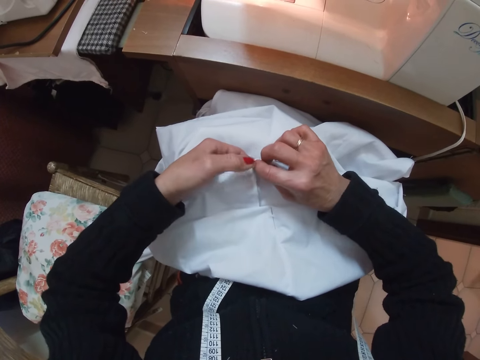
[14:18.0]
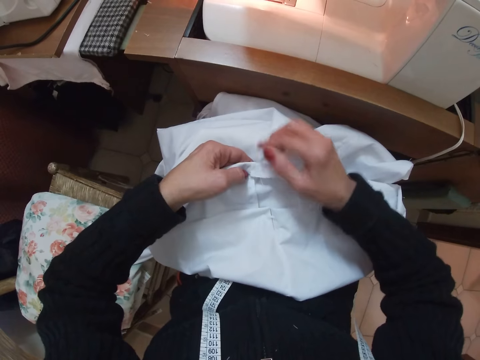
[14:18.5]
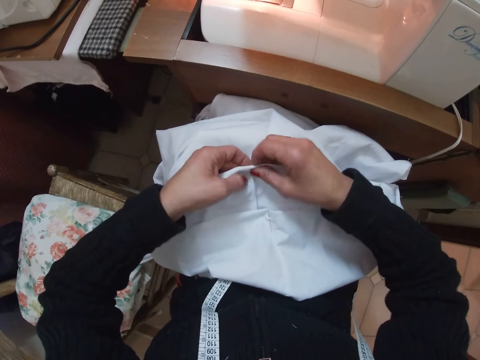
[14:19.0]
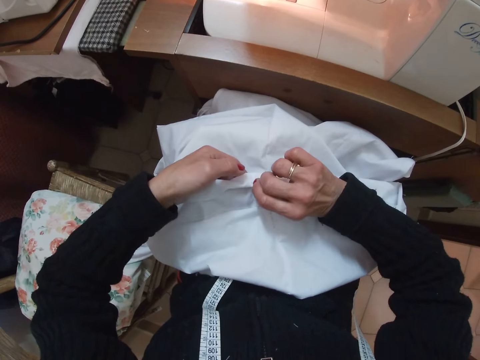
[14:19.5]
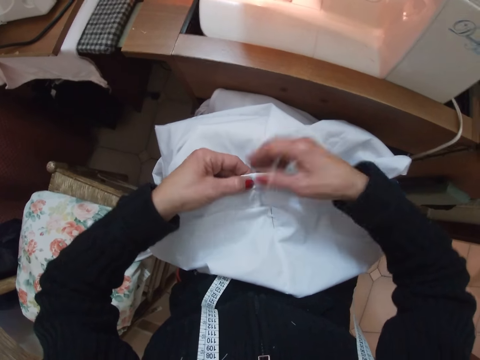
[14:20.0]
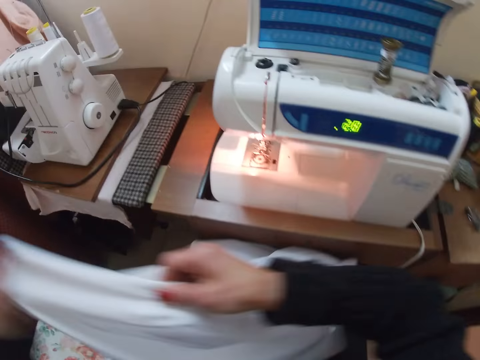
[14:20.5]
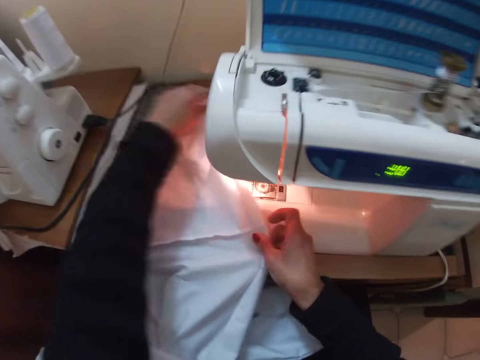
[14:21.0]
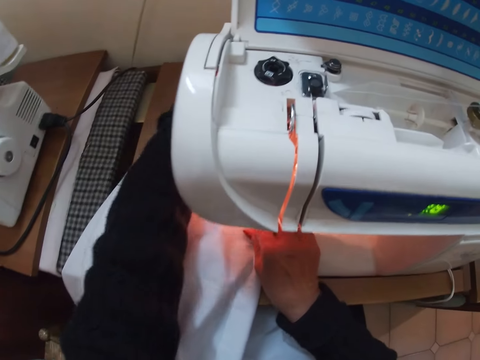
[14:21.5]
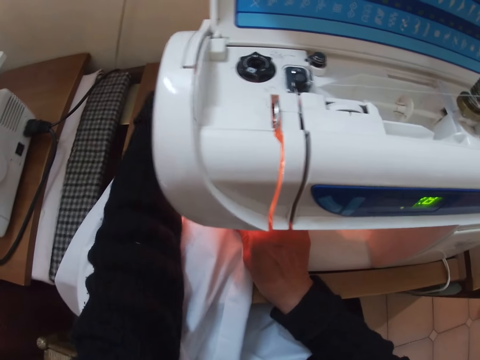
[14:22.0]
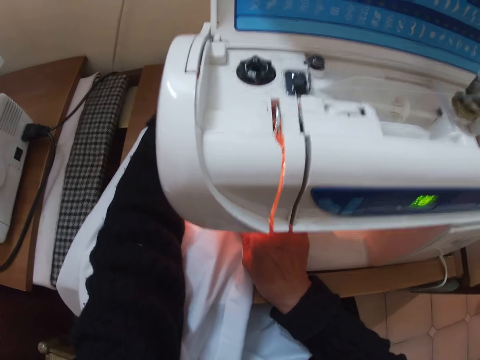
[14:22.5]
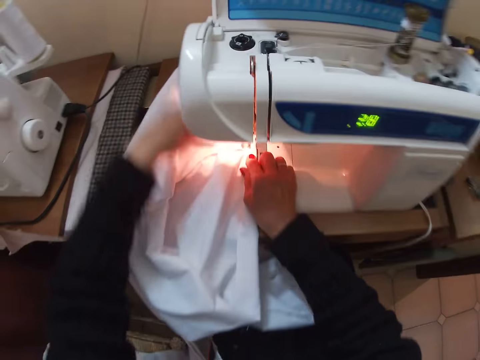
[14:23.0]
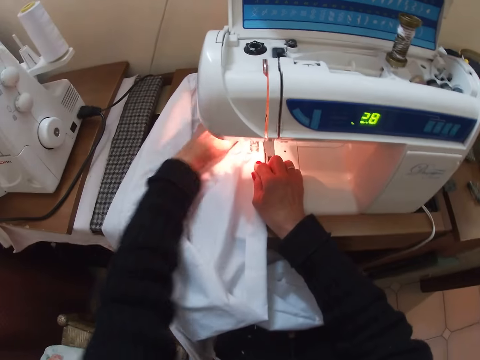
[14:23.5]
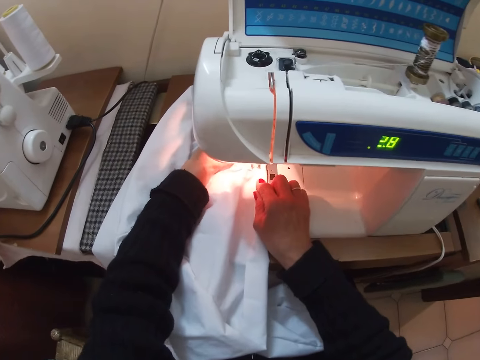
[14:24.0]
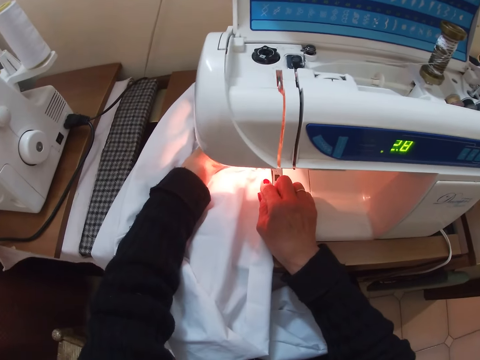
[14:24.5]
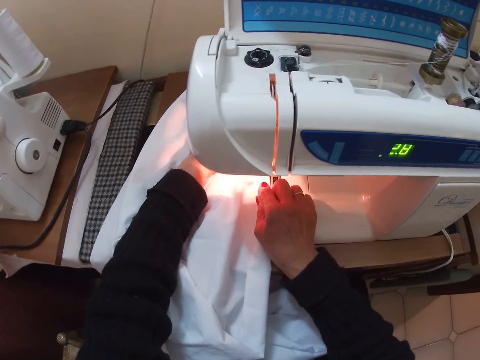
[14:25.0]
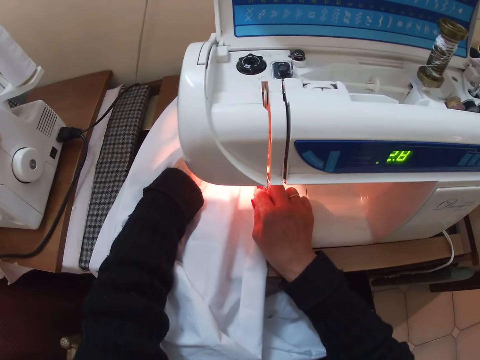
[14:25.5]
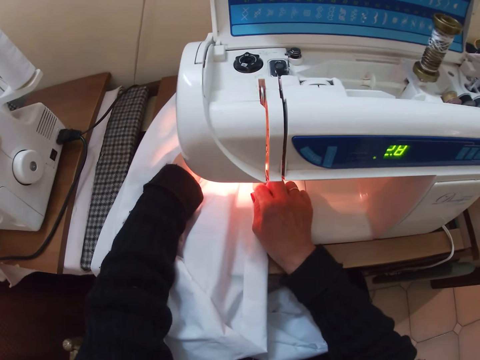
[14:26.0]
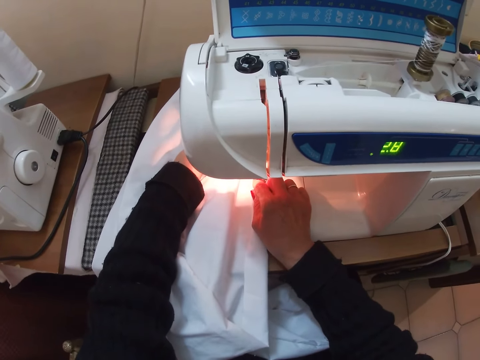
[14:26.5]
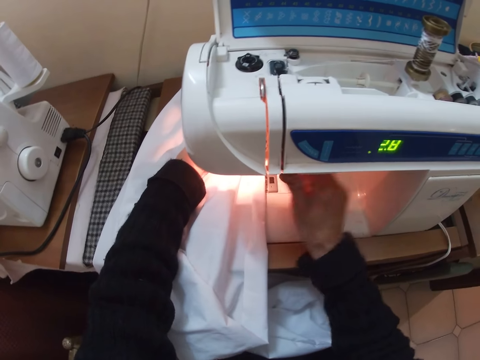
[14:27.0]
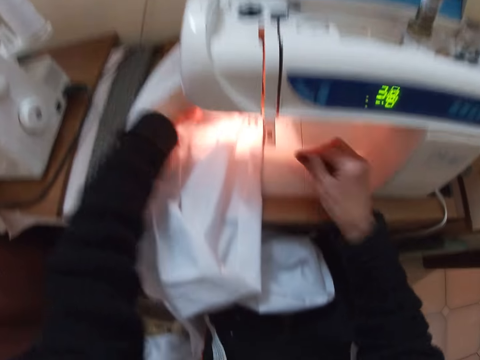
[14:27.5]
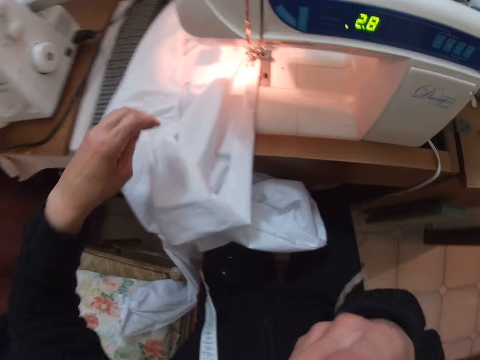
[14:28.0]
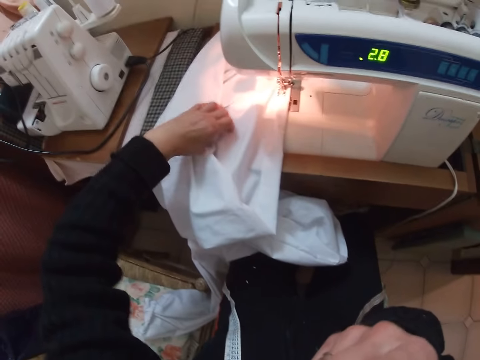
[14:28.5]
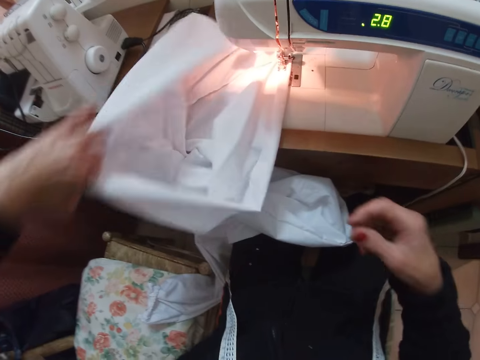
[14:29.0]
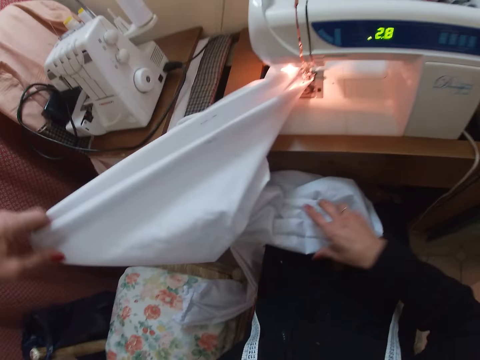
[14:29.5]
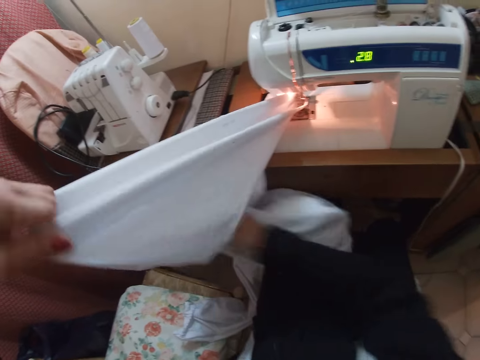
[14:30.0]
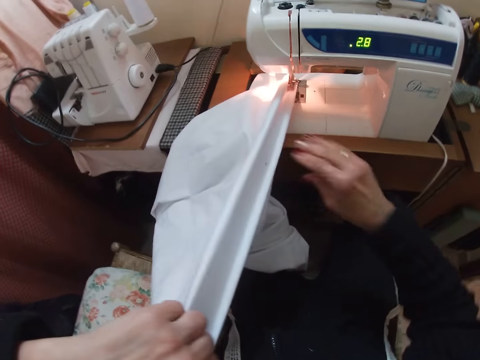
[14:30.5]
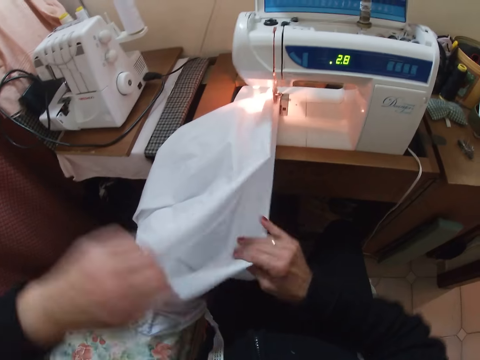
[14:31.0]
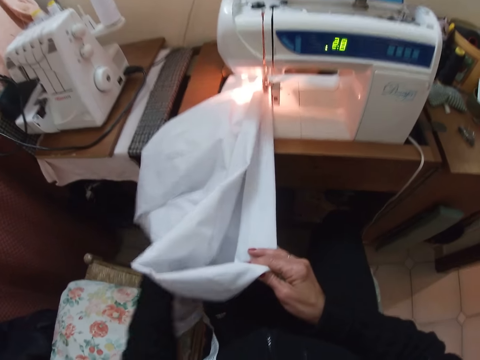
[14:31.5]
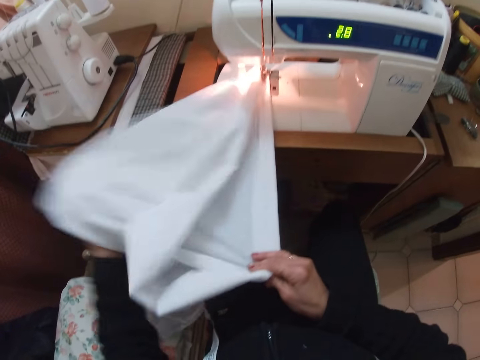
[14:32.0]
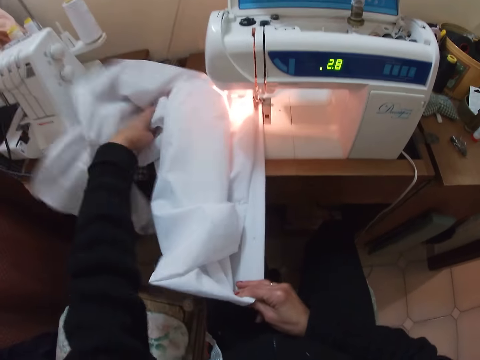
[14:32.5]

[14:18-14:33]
The camera wearer places the cloth on a sewing machine. They sew the cloth with the sewing machine. They press a button on the sewing machine. They touch the machine. They adjust the cloth. They turn the cloth.

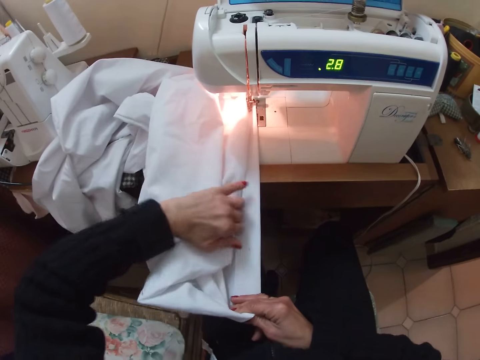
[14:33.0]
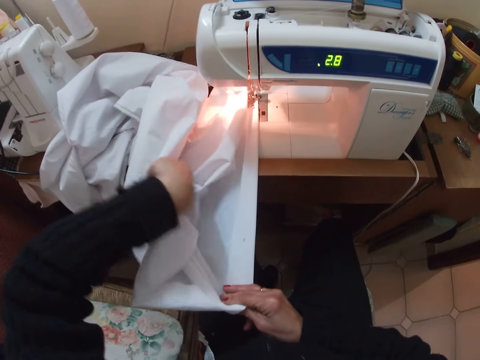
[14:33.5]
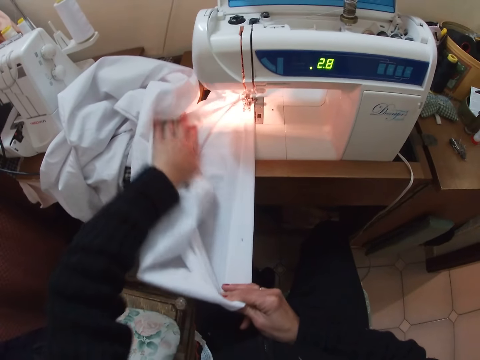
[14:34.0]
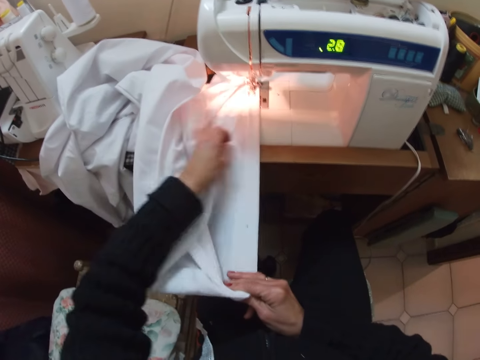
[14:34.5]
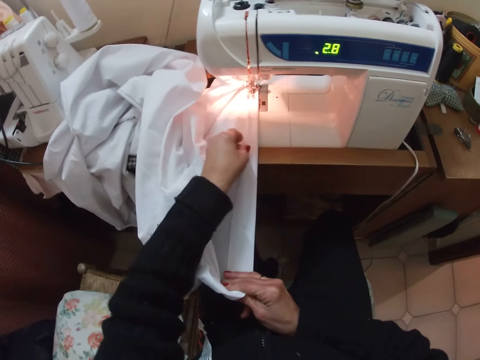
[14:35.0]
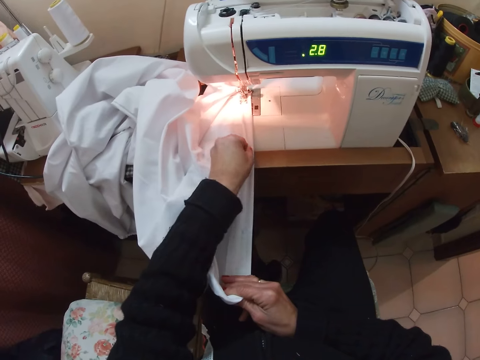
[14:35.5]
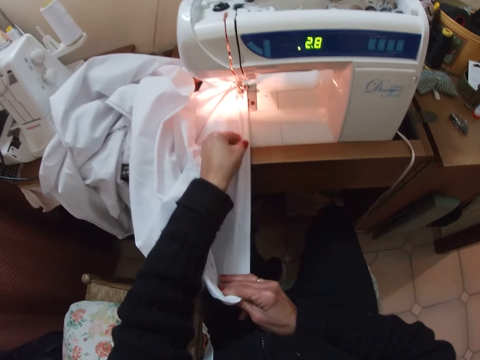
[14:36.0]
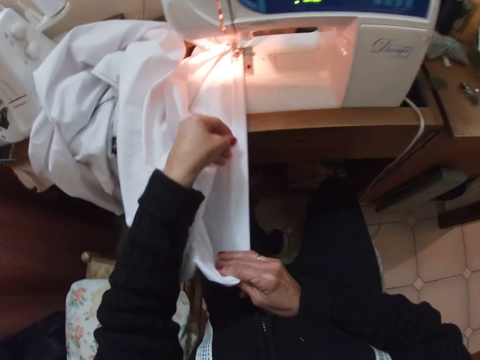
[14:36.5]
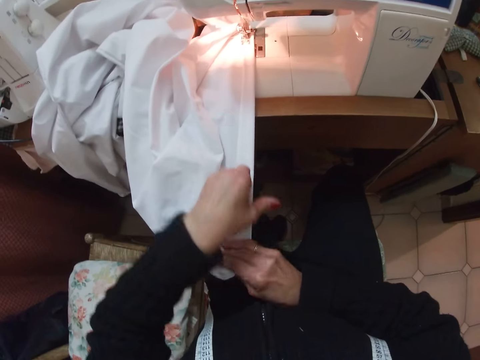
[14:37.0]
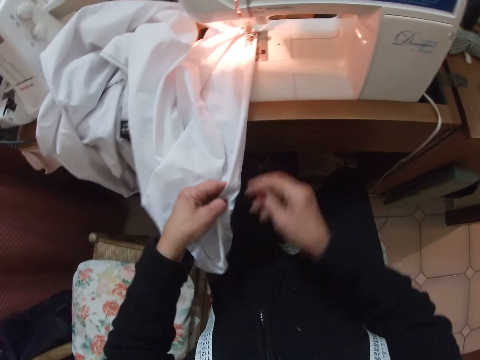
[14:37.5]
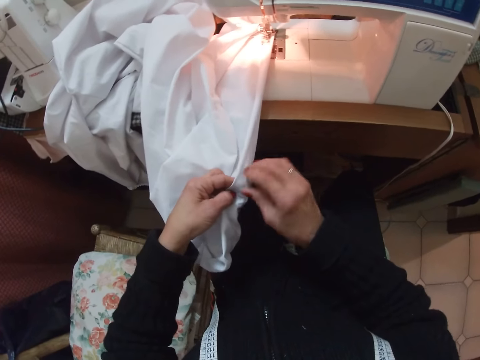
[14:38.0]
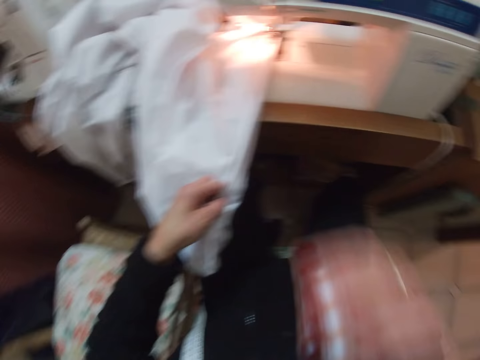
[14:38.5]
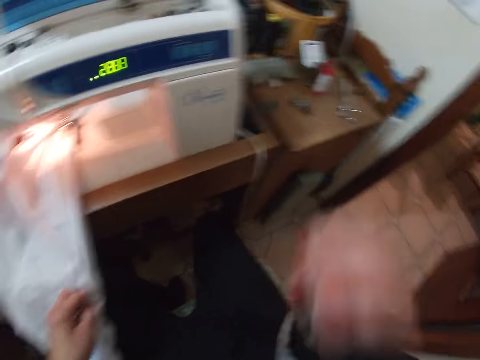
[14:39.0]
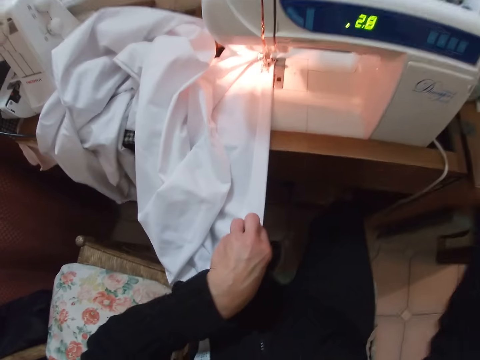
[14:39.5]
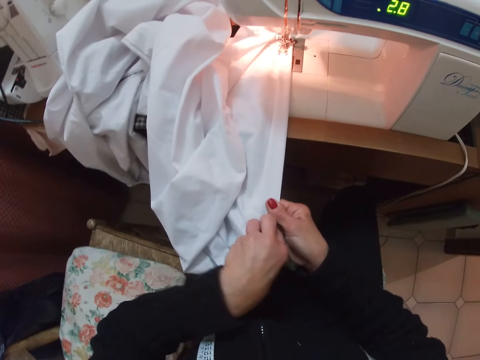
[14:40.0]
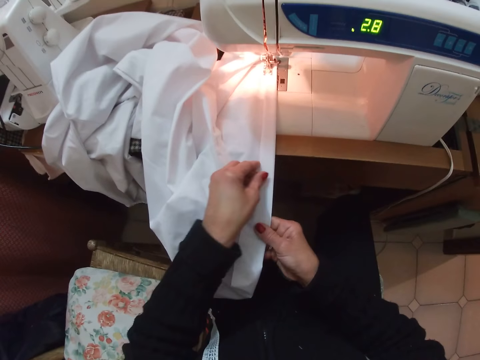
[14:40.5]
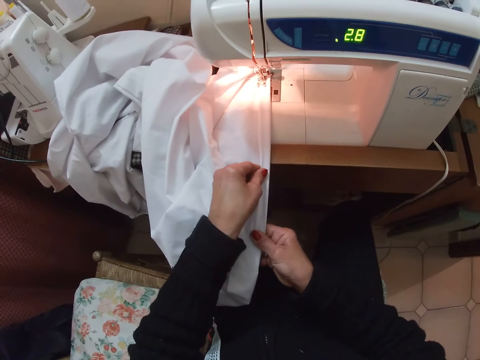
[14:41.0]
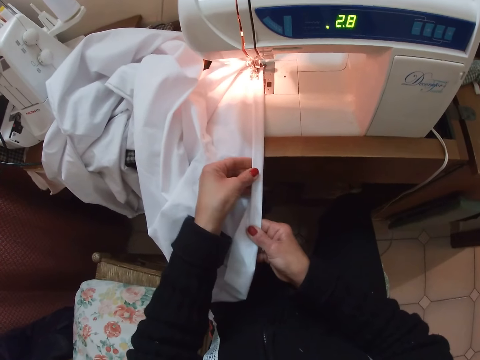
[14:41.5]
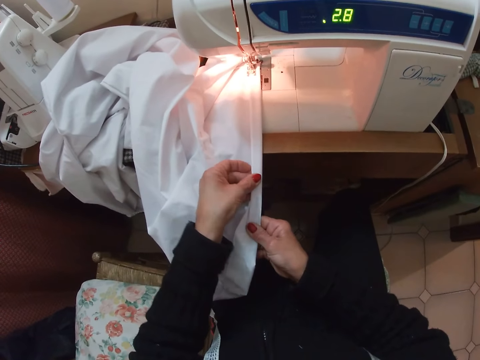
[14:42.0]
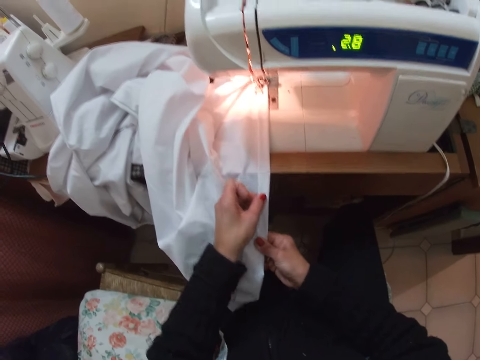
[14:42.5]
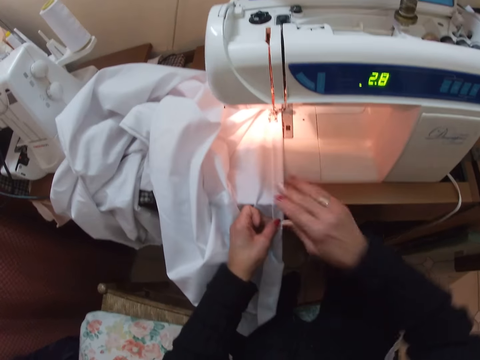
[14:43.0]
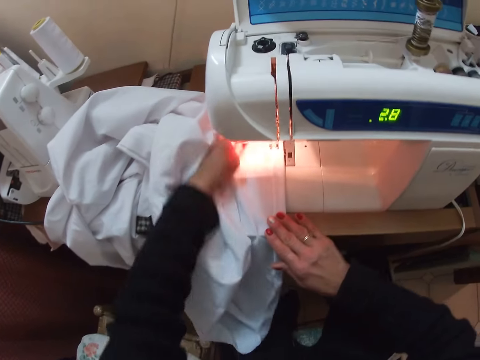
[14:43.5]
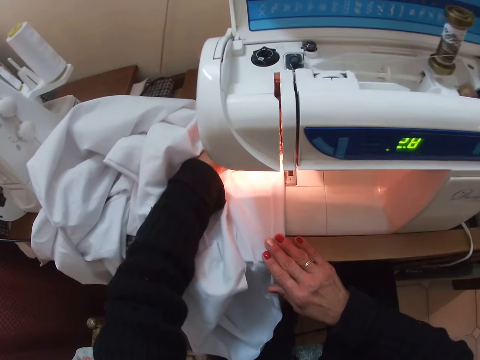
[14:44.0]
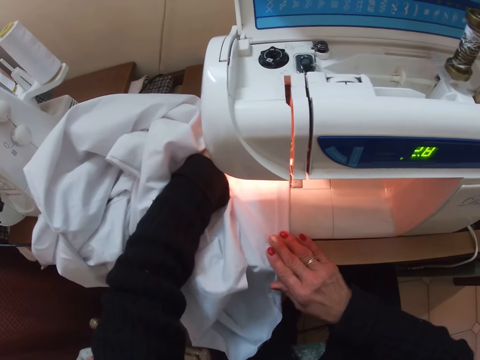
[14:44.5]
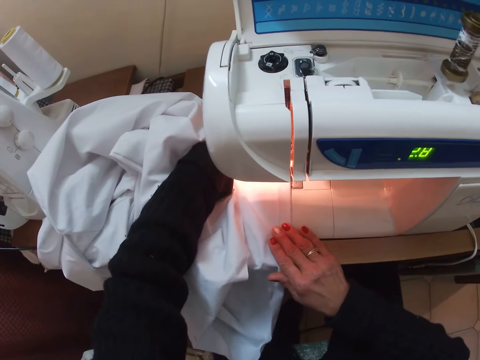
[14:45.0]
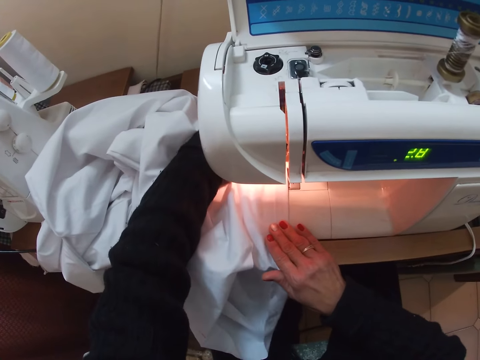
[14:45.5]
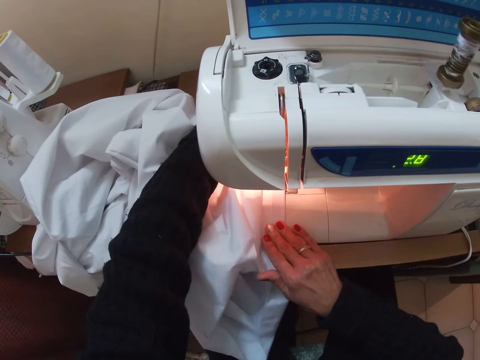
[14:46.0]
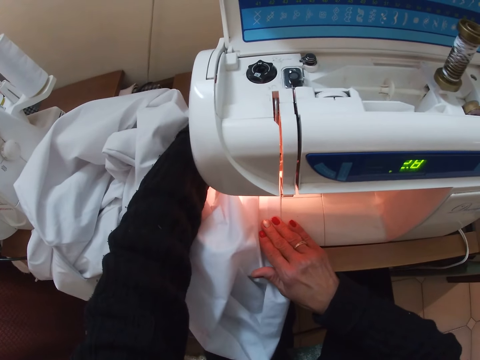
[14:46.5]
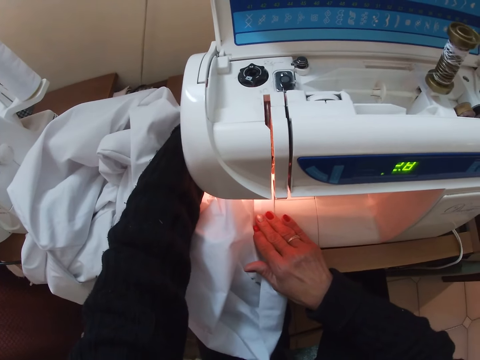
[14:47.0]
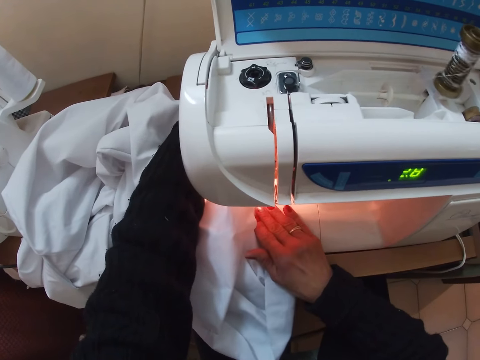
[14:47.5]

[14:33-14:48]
The camera wearer folds the cloth. They remove a pin from the cloth. They drop the pin on the table. They straighten the cloth. They sew the cloth with a sewing machine.
